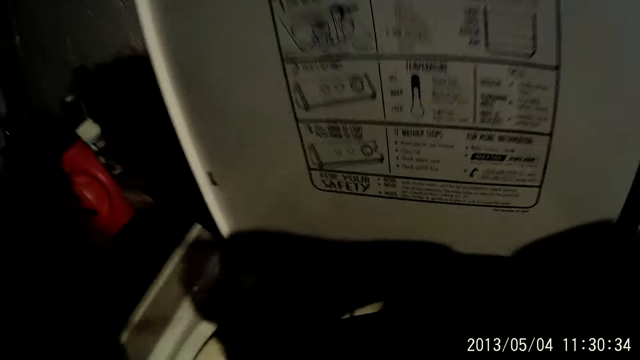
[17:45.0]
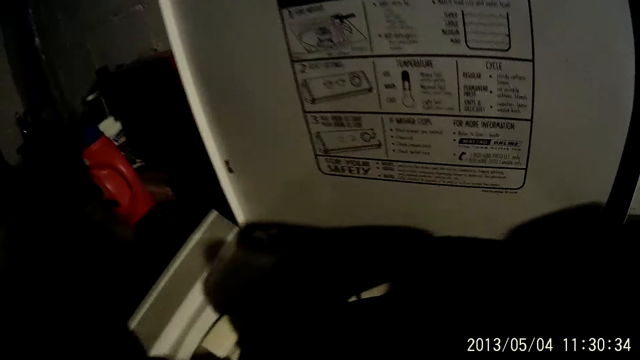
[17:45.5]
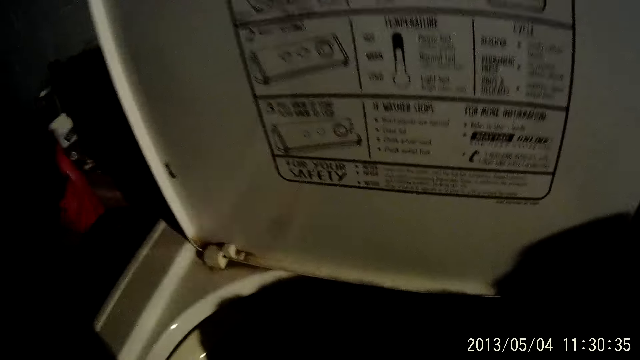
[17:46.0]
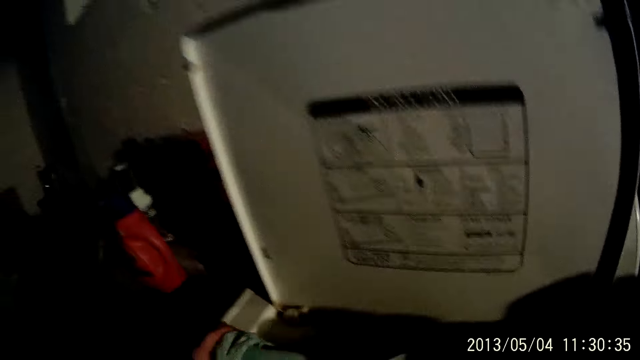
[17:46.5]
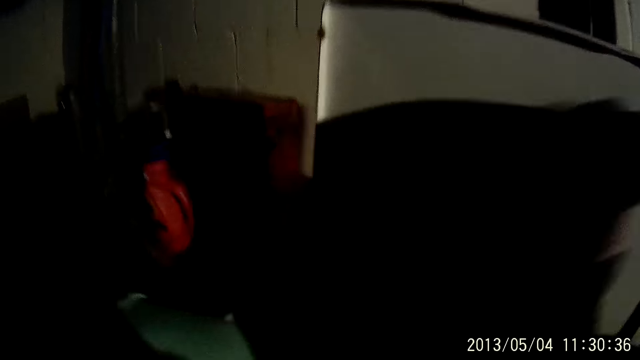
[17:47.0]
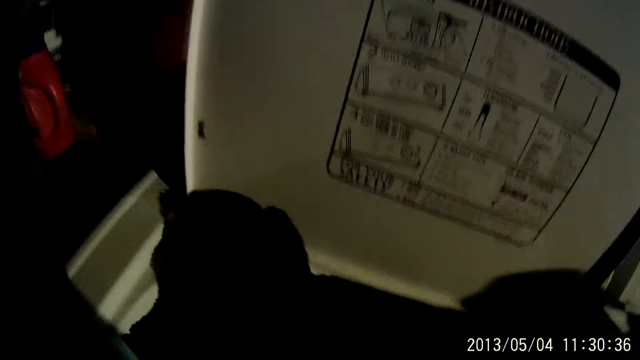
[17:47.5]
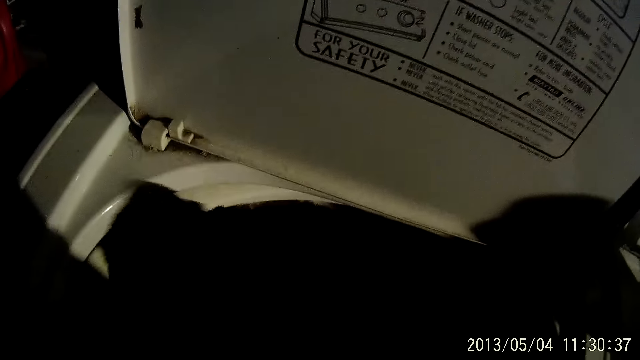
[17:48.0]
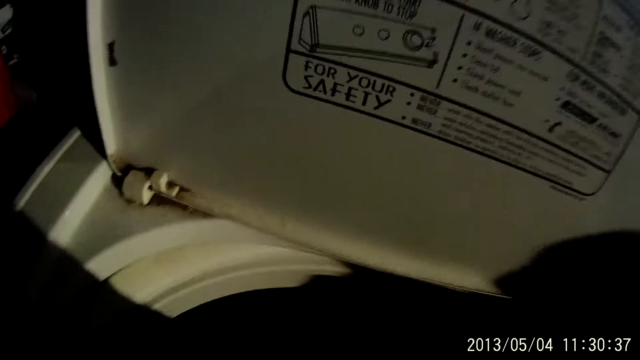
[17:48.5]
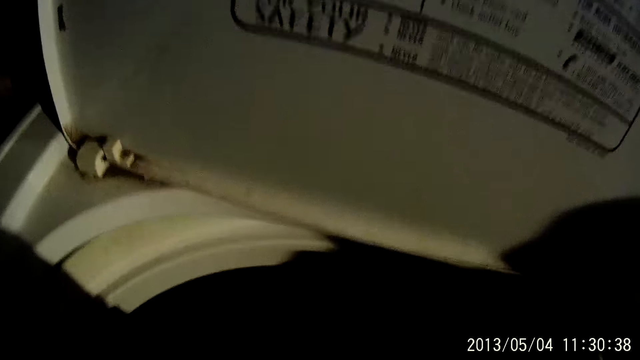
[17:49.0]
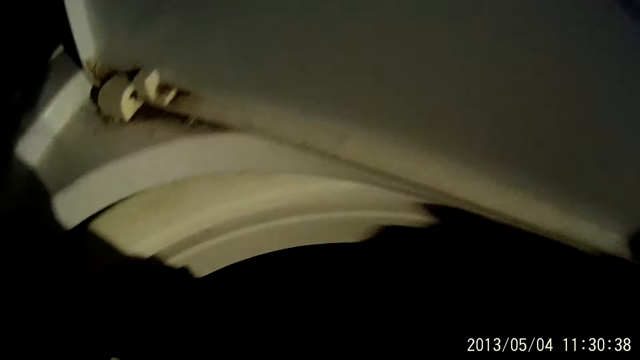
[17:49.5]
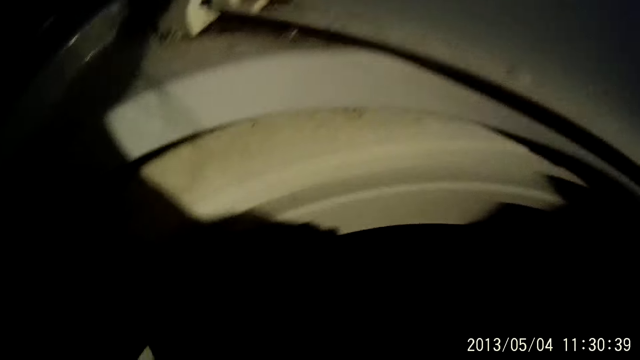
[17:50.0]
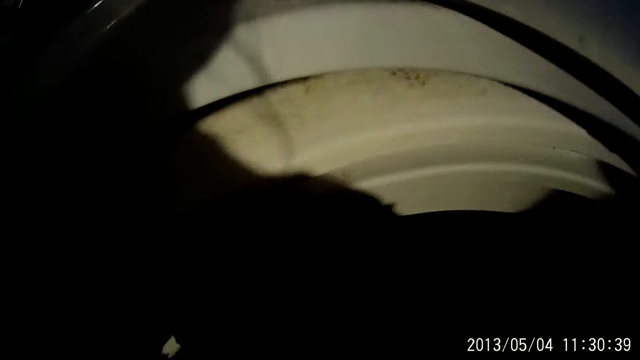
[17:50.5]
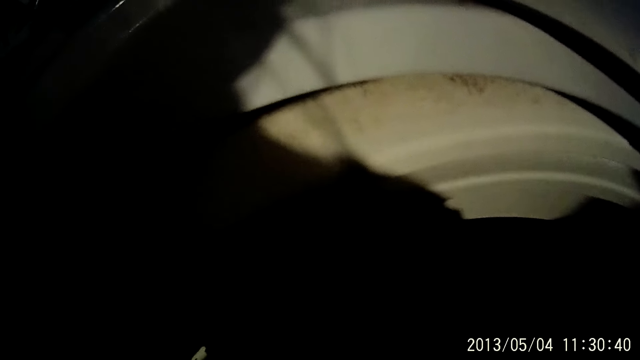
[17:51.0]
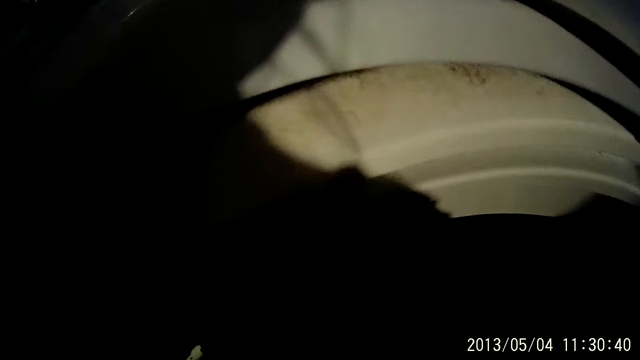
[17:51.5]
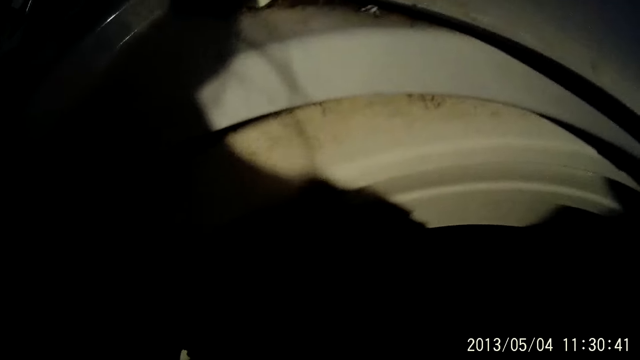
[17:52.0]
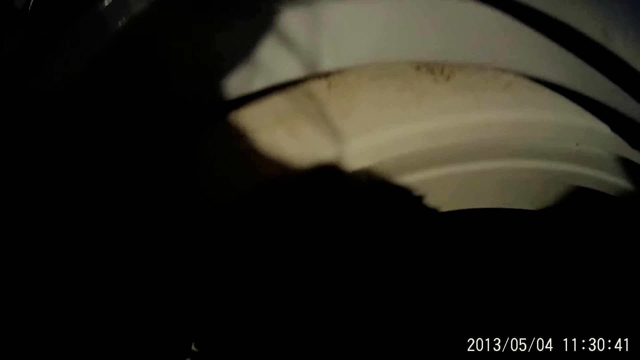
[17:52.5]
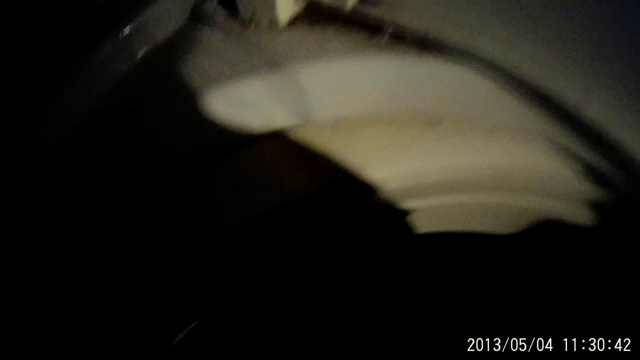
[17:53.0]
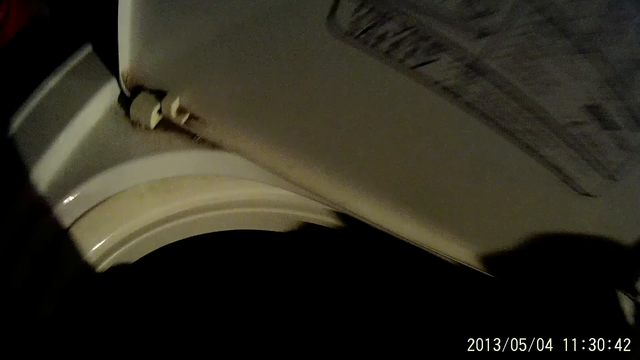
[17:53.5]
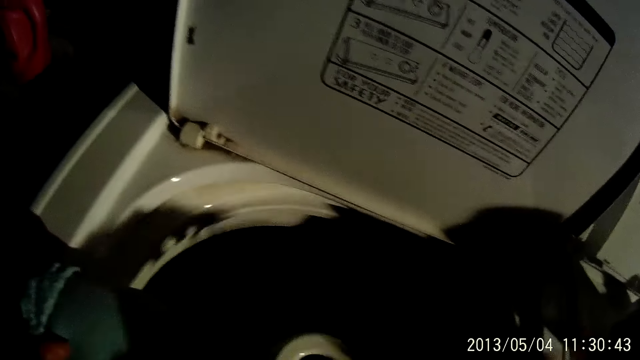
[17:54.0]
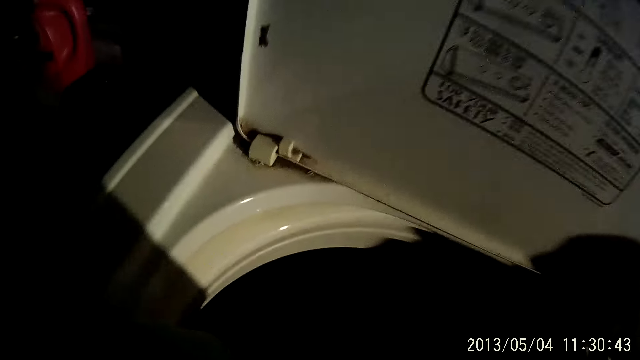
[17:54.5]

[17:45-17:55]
The camera wearer puts a cloth in the washing machine. They sort the cloth in the washing machine.

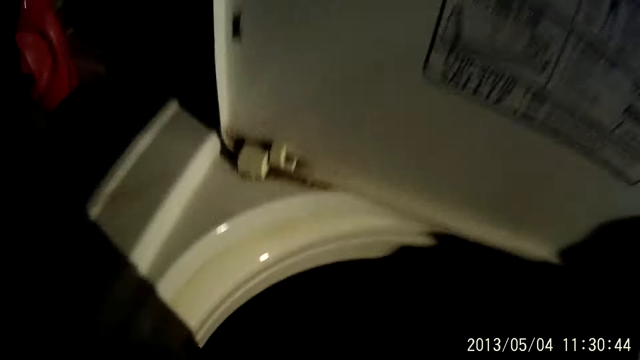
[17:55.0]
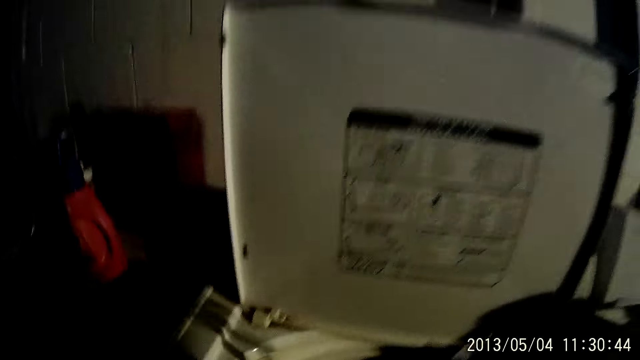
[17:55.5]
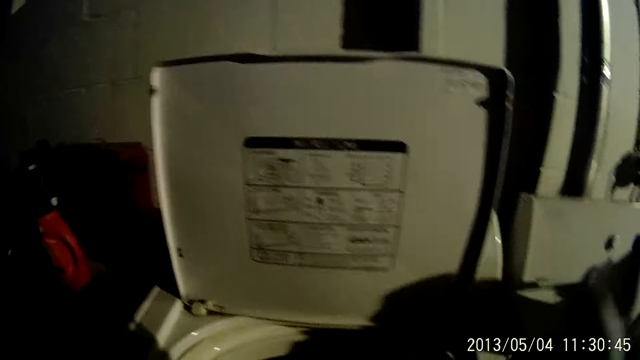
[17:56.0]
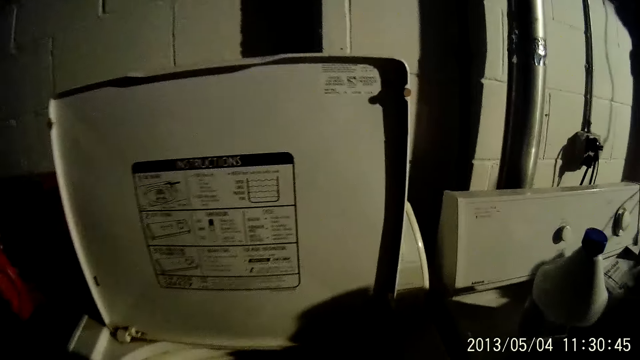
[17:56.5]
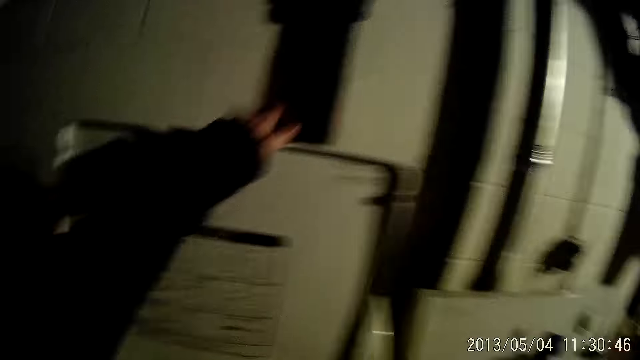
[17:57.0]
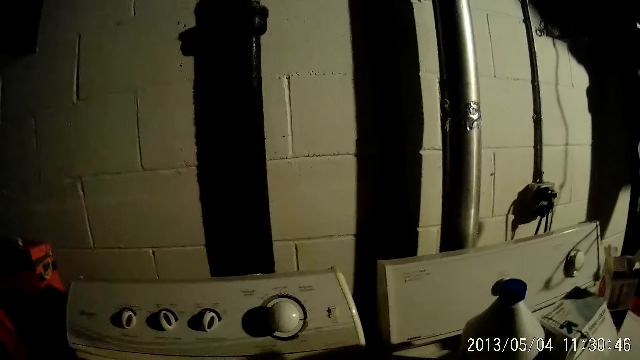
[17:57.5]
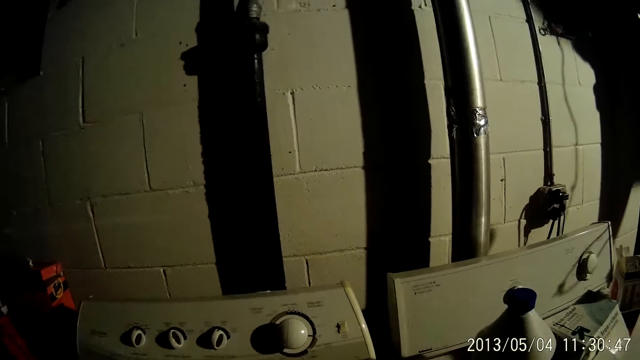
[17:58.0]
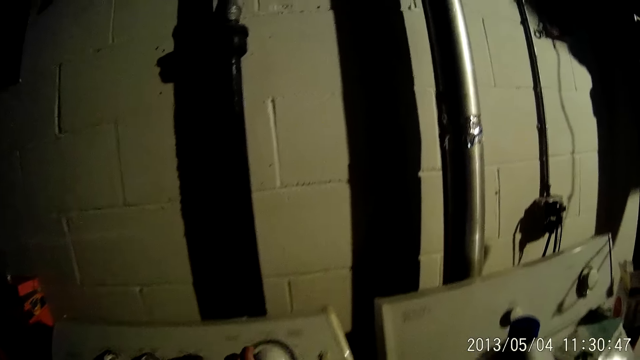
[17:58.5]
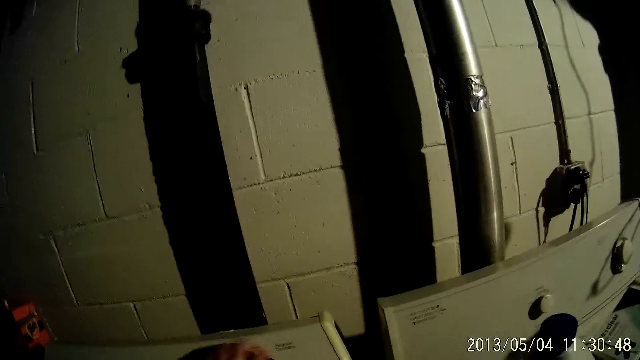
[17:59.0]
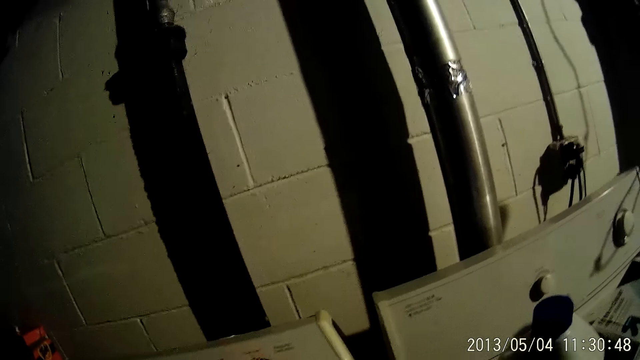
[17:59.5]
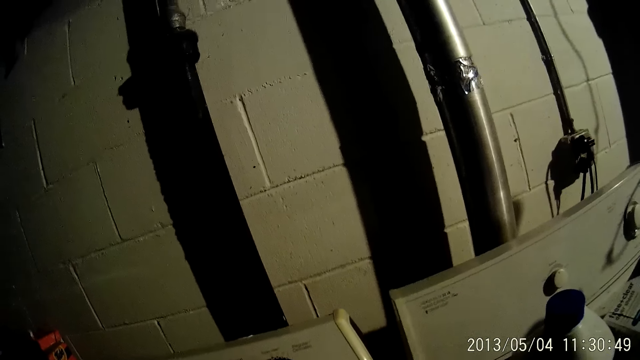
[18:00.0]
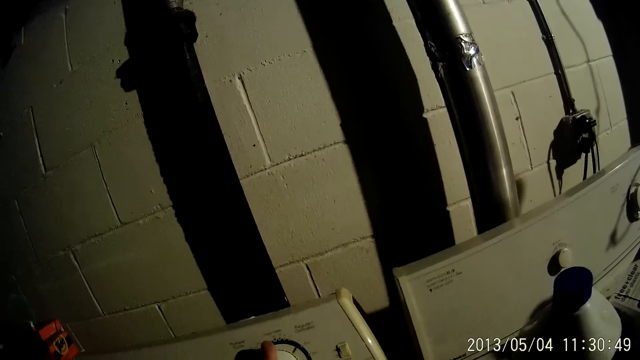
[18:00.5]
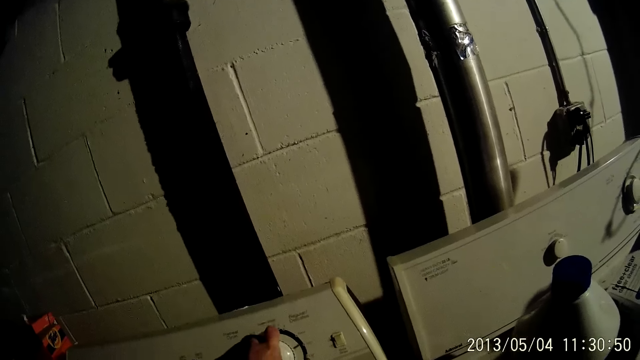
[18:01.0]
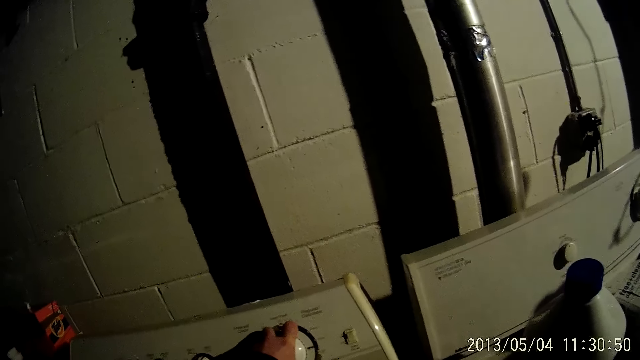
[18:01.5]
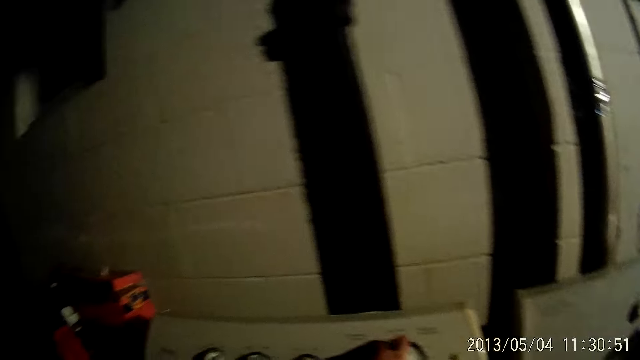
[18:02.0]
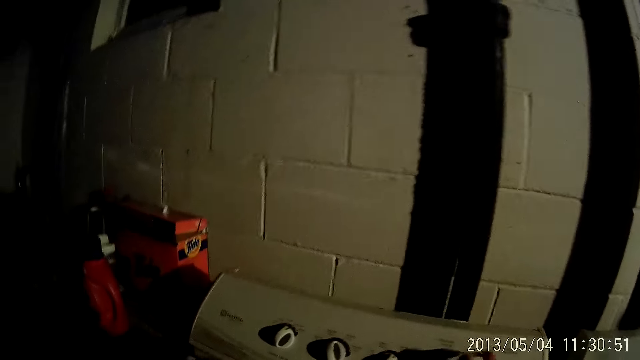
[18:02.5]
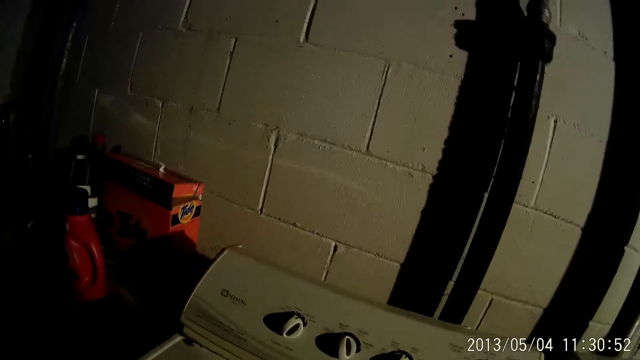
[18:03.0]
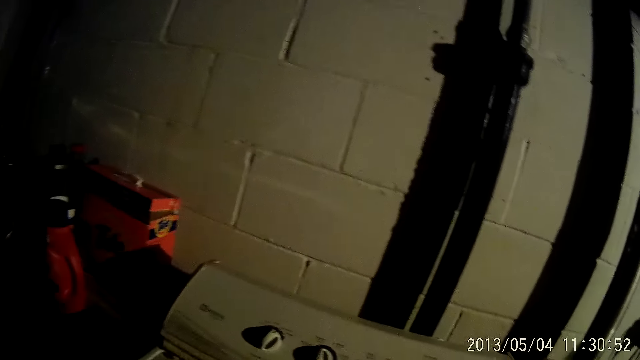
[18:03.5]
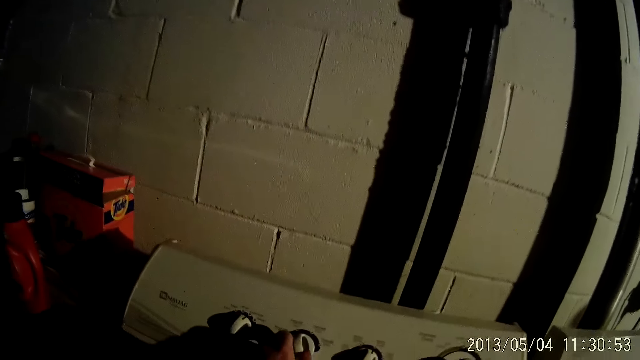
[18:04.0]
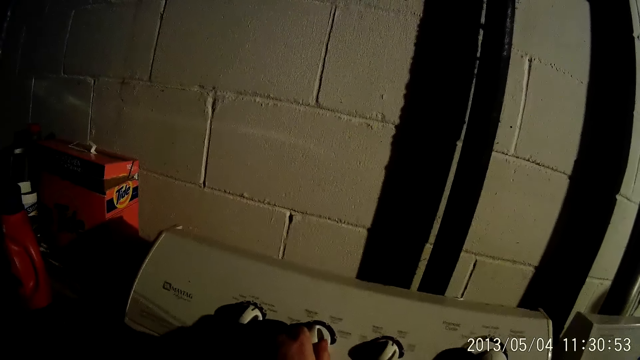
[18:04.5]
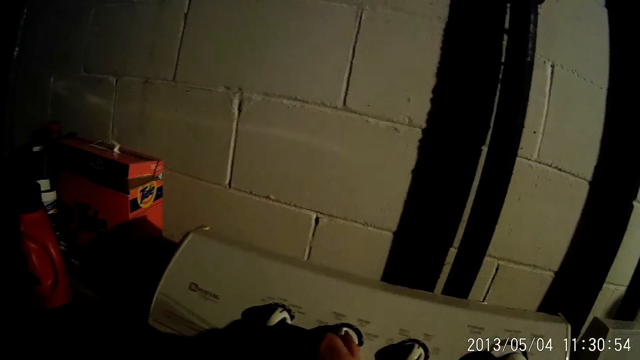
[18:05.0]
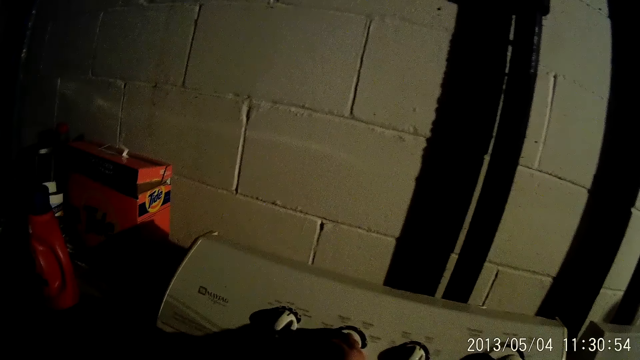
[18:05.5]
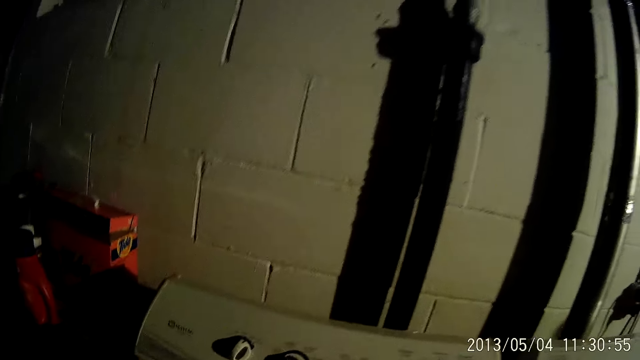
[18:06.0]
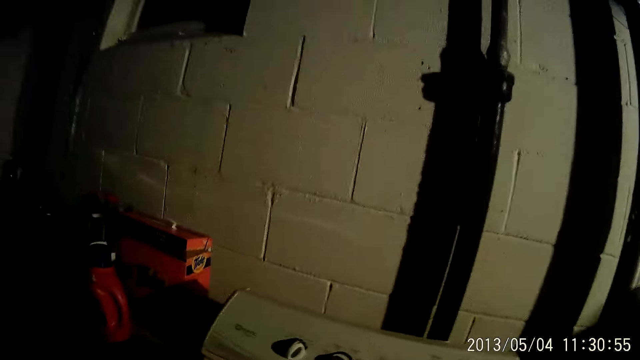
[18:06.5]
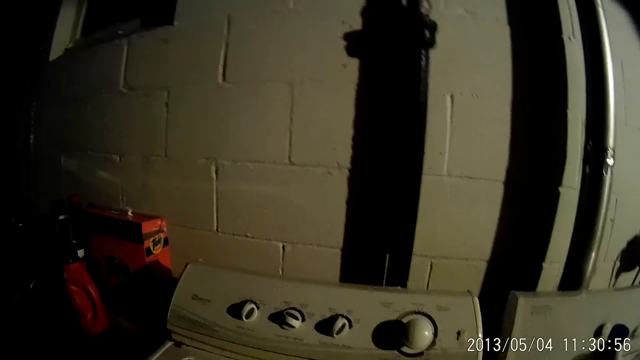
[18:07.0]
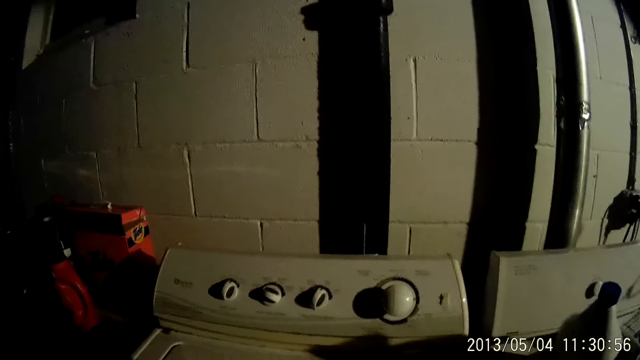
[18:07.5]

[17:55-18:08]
The camera wearer puts a cloth in the washing machine. She drops the lid of the washing machine with her left hand. She closes the washing machine. She turns a knob of the washing machine with her left hand. She turns the knob of the washing machine with her left hand again.
